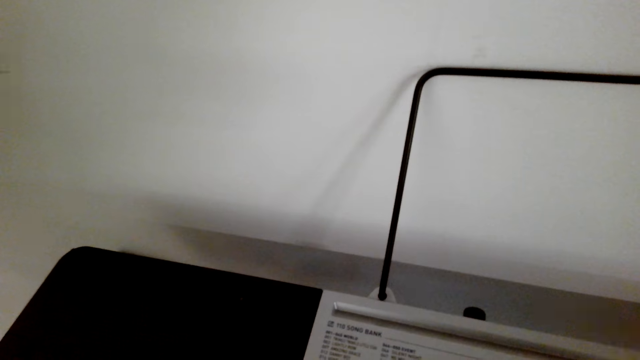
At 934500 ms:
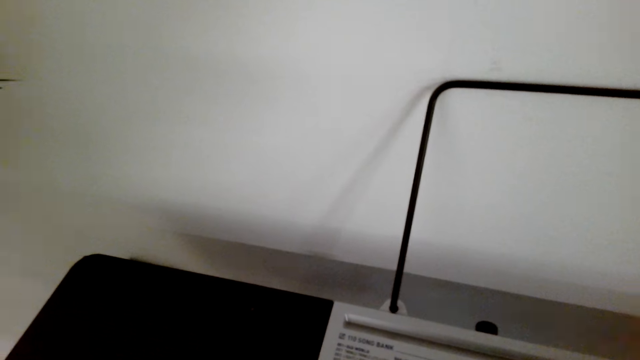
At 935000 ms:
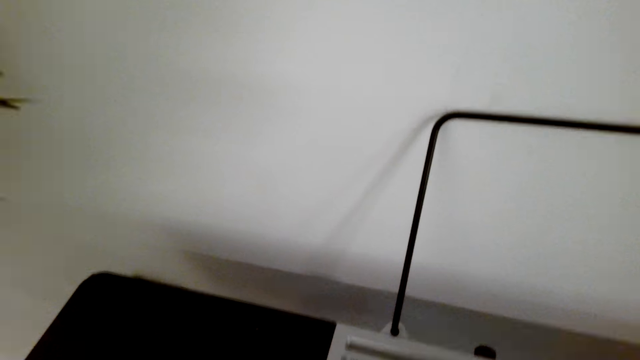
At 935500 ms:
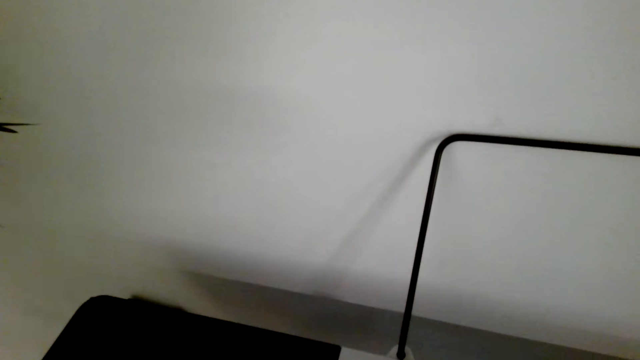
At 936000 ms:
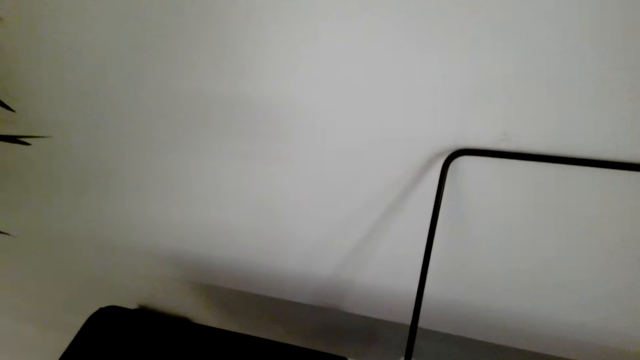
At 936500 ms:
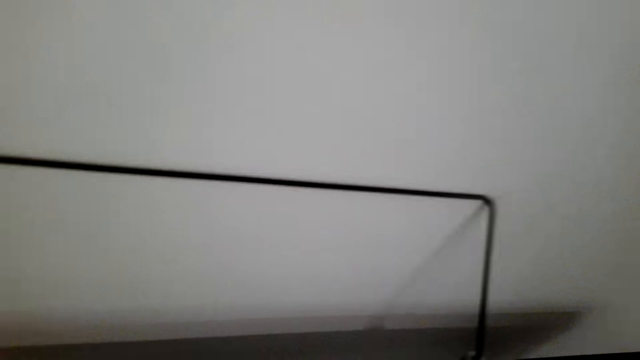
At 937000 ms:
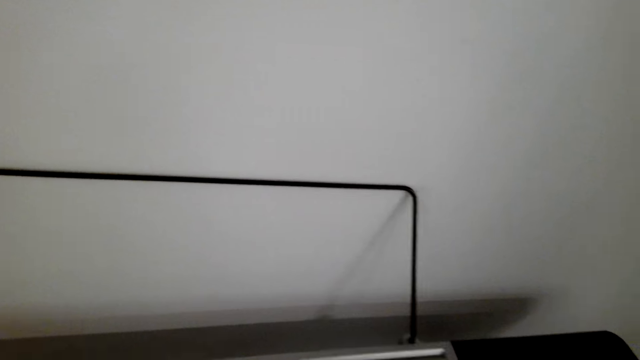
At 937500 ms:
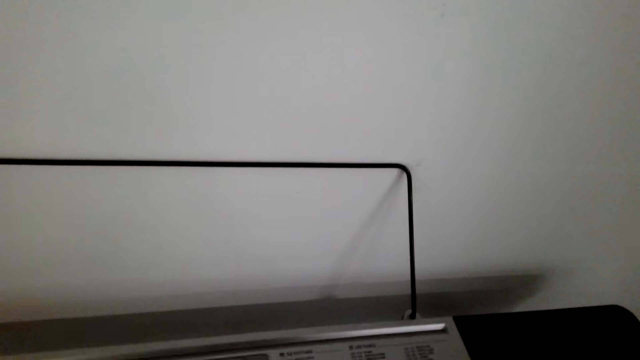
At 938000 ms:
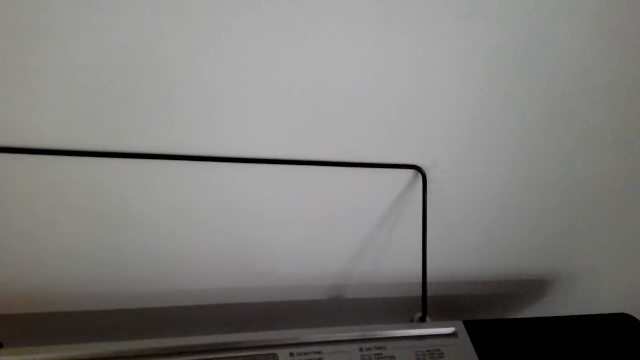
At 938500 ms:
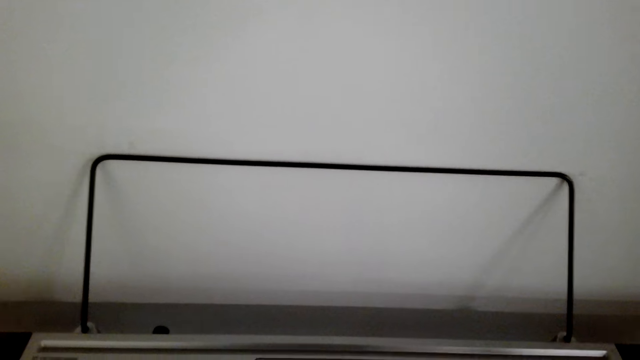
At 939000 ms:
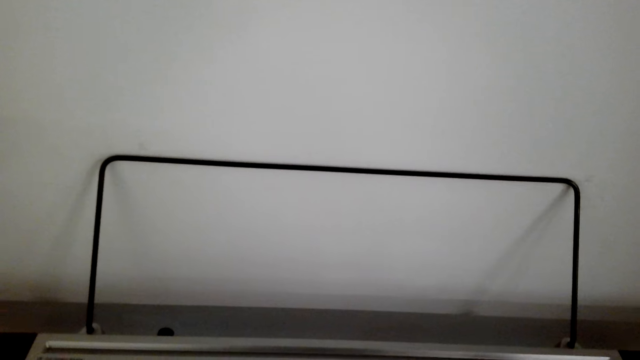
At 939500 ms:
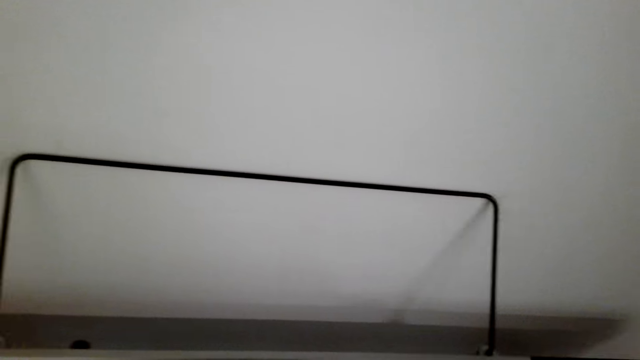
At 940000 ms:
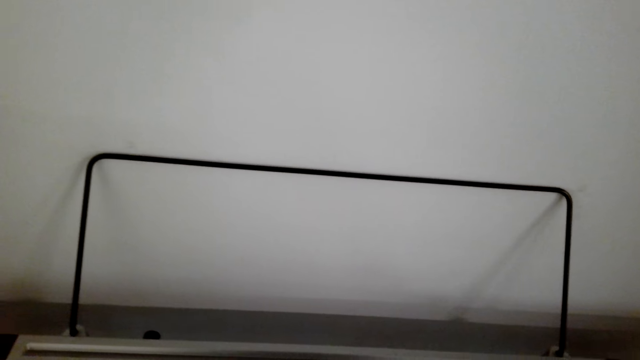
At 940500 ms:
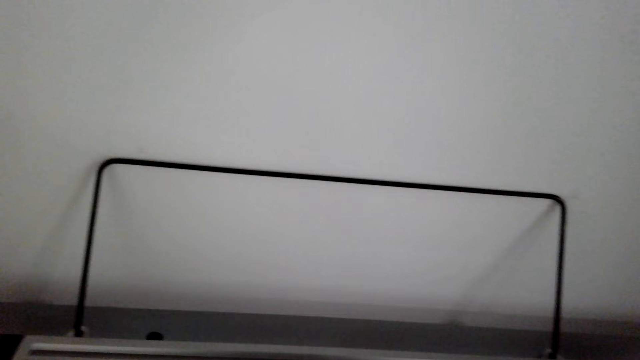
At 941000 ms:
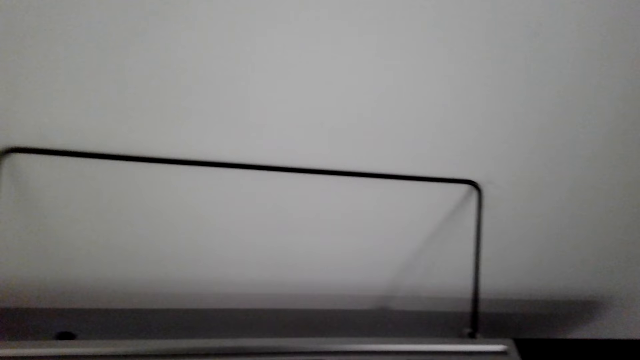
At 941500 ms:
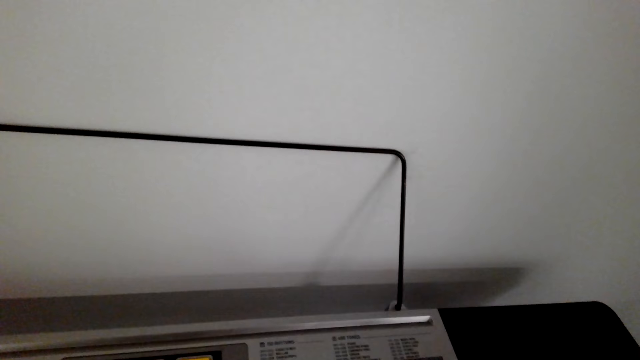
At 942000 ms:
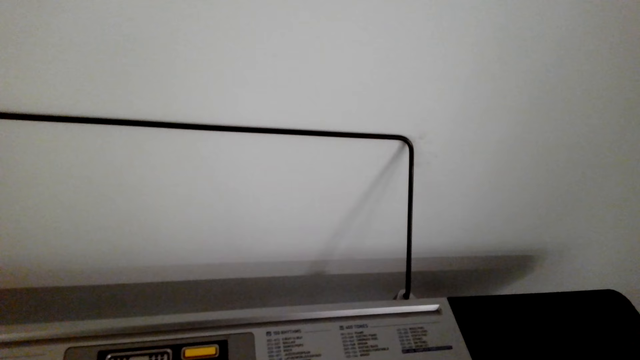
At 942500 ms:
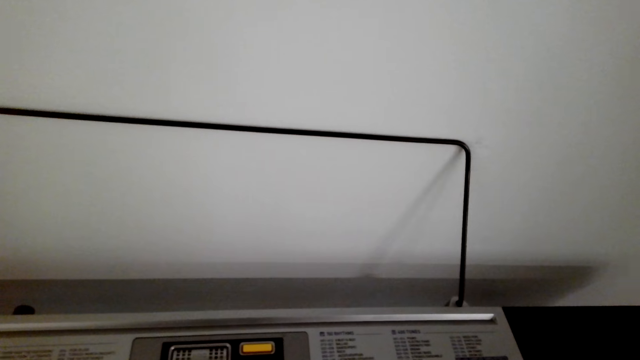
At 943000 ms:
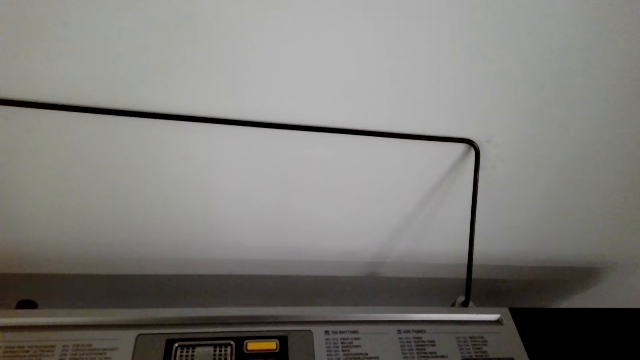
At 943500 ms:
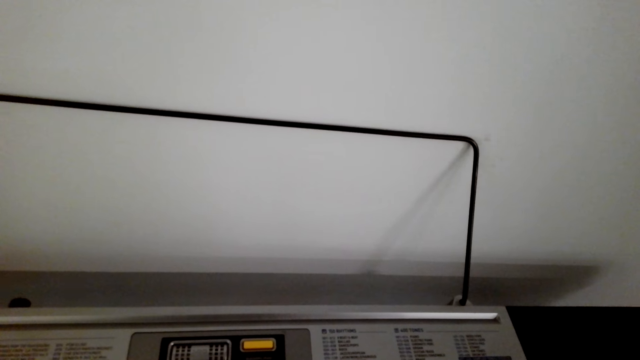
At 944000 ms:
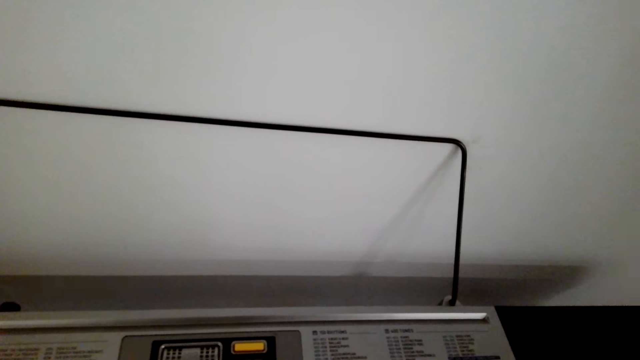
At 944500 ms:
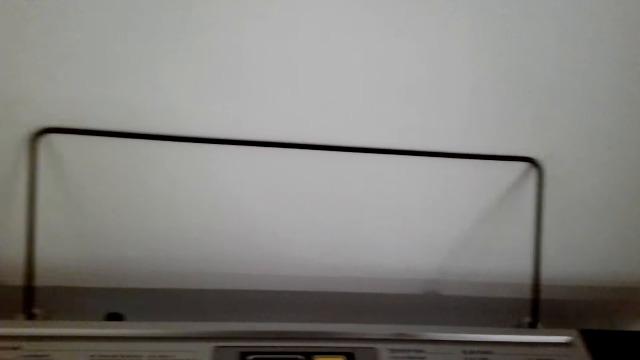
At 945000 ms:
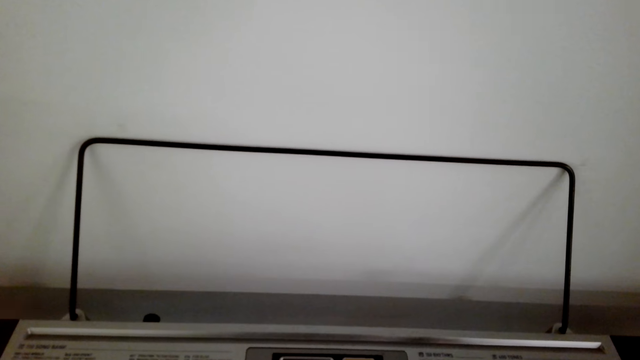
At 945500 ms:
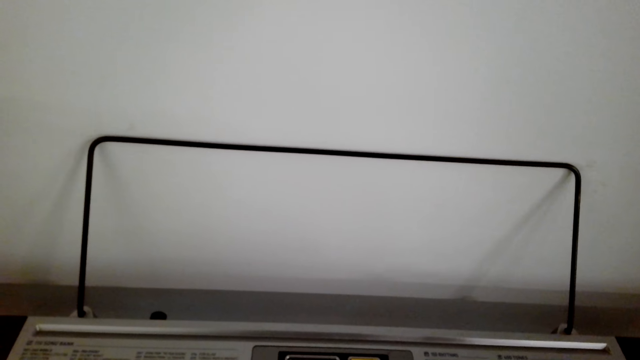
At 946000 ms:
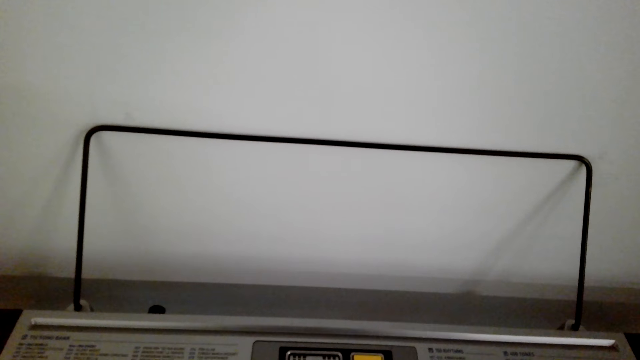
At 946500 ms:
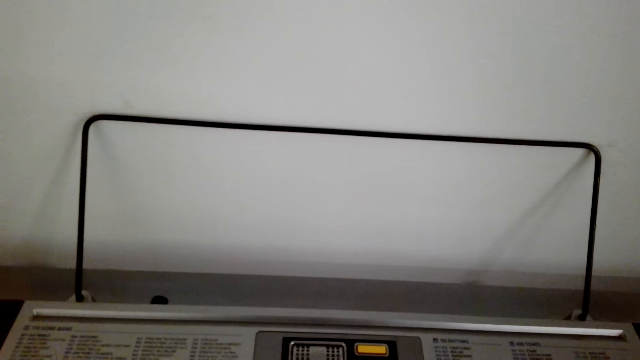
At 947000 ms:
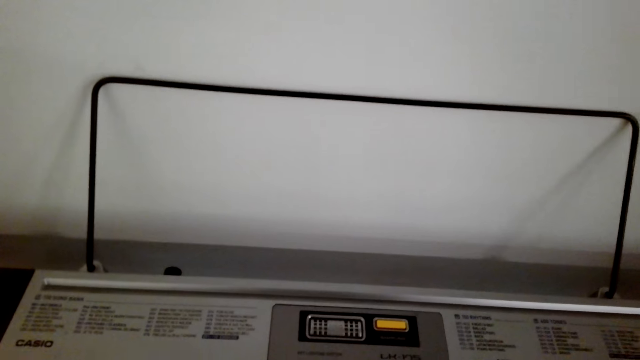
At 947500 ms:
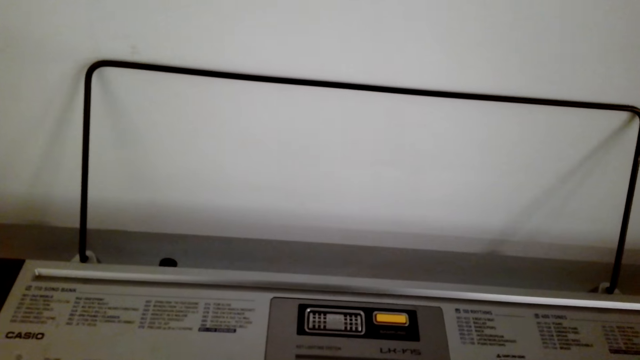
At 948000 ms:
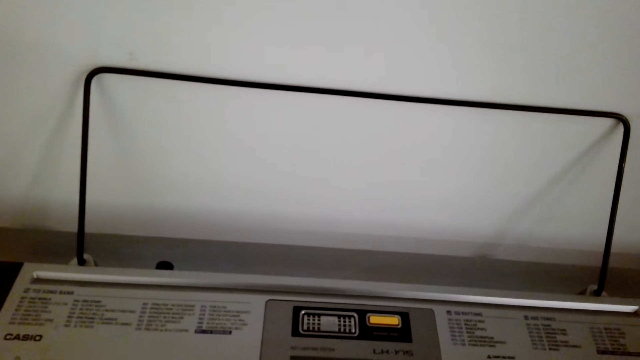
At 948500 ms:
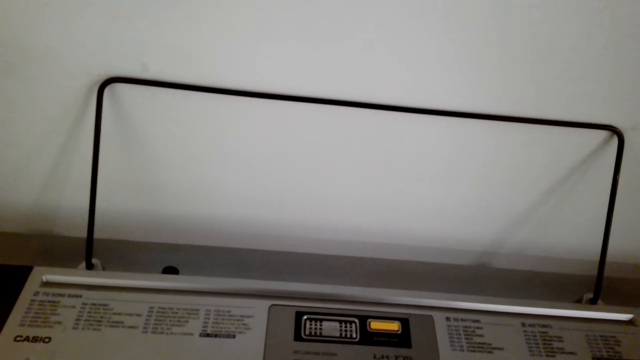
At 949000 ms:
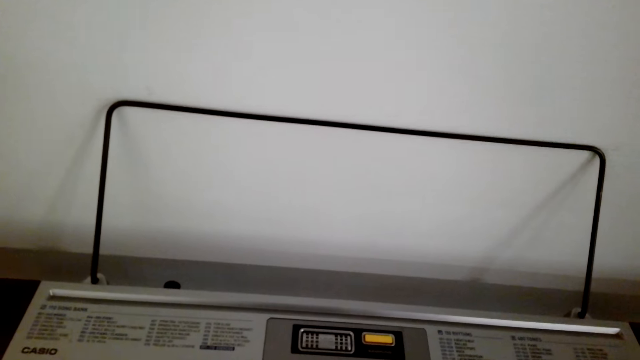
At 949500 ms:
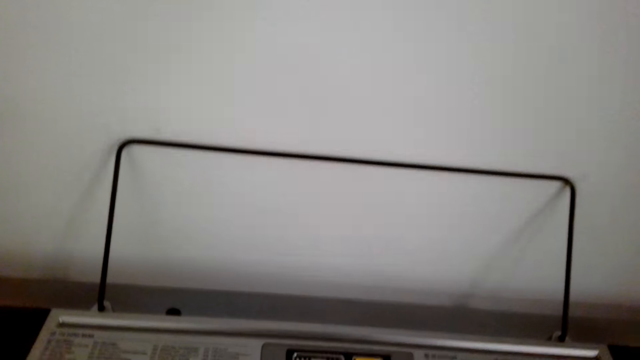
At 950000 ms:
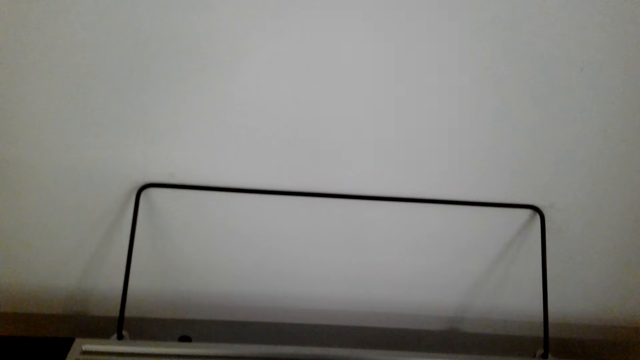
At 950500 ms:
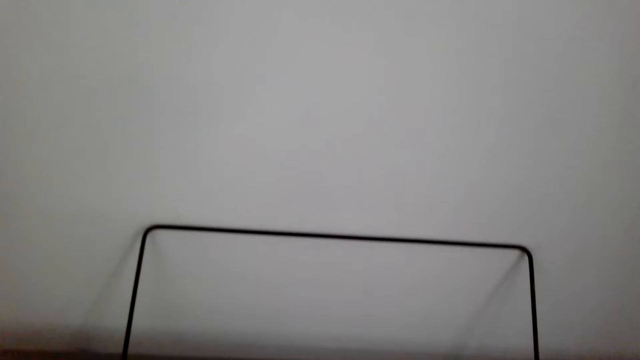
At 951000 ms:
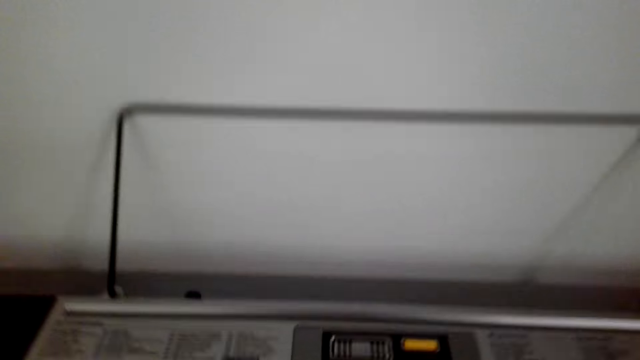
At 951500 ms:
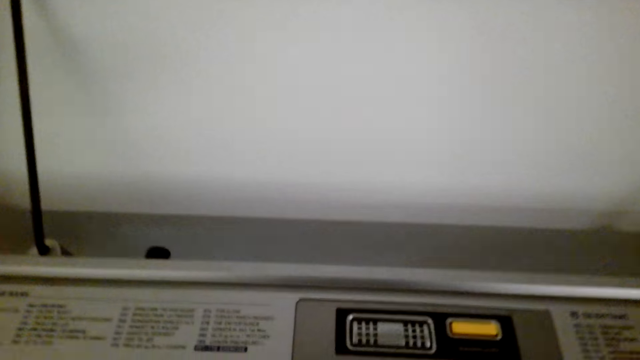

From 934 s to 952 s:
The camera wearer clicks on the piano. They play the piano.
